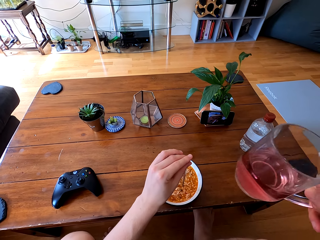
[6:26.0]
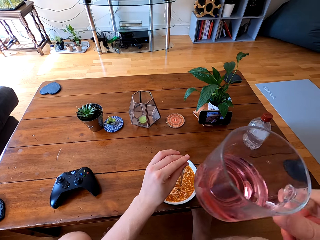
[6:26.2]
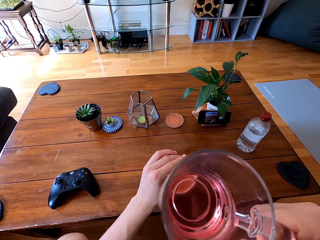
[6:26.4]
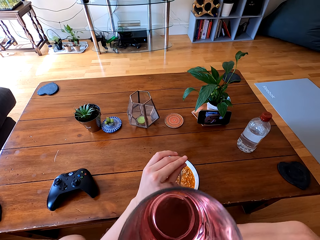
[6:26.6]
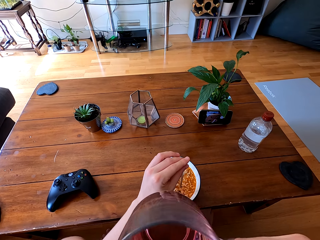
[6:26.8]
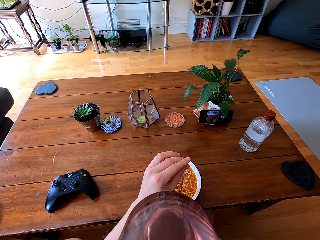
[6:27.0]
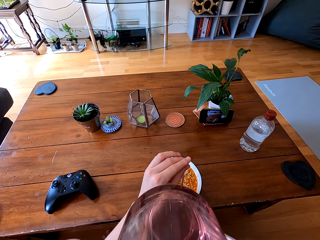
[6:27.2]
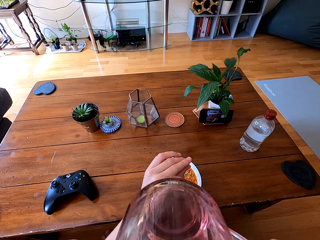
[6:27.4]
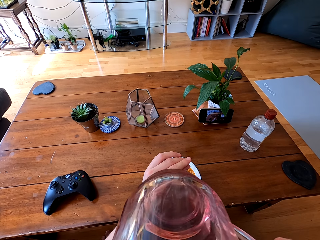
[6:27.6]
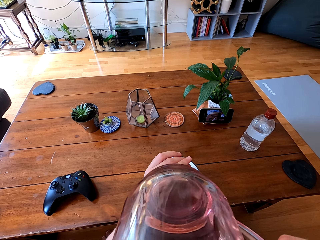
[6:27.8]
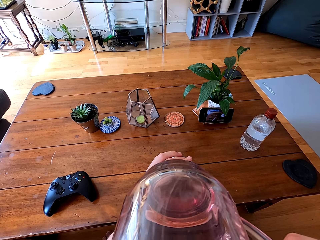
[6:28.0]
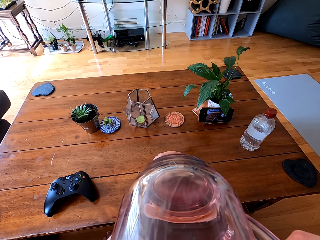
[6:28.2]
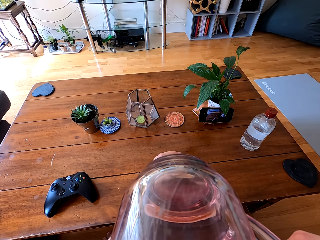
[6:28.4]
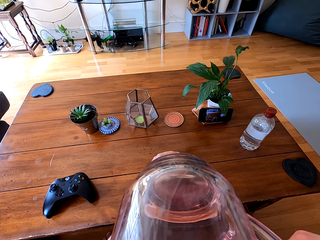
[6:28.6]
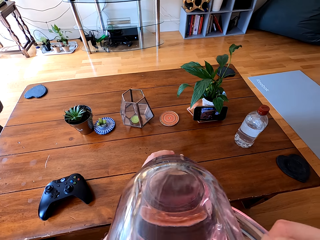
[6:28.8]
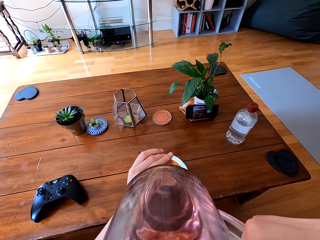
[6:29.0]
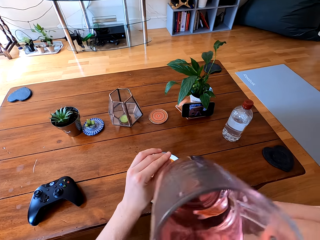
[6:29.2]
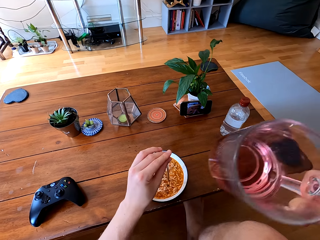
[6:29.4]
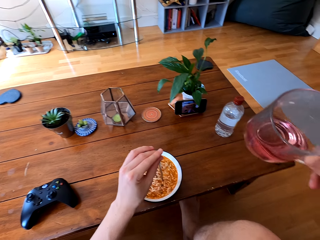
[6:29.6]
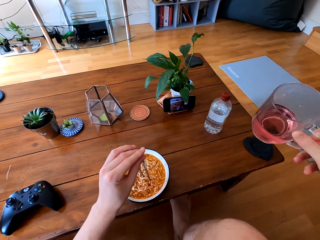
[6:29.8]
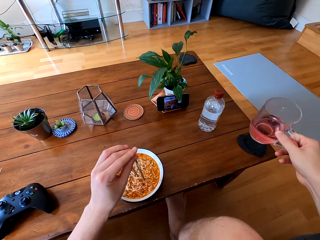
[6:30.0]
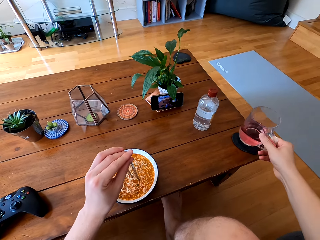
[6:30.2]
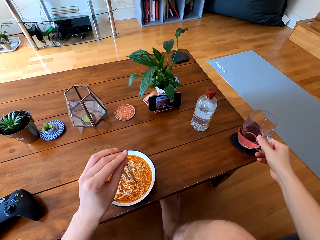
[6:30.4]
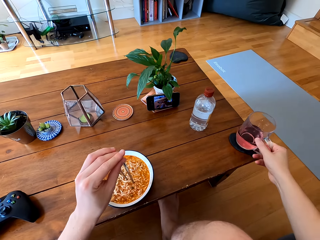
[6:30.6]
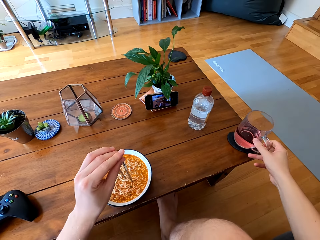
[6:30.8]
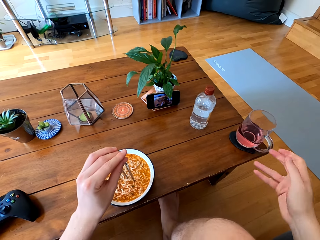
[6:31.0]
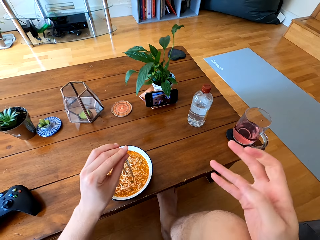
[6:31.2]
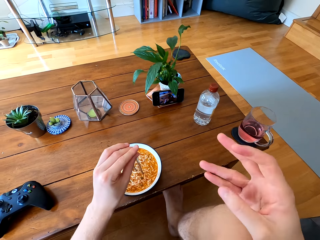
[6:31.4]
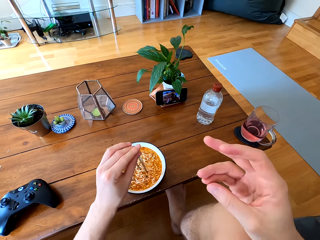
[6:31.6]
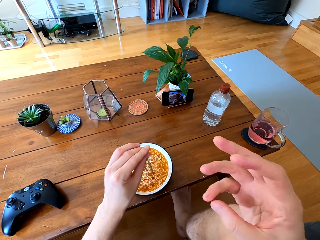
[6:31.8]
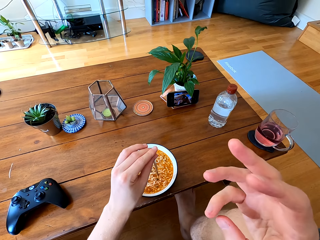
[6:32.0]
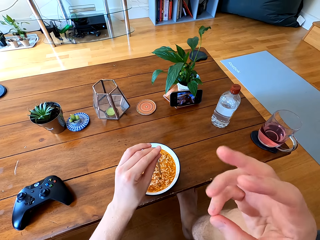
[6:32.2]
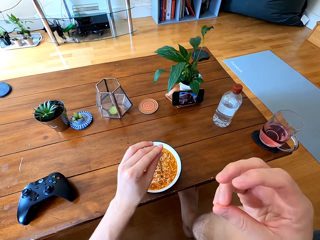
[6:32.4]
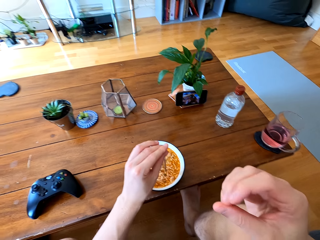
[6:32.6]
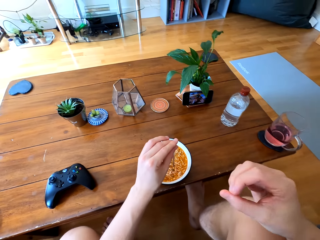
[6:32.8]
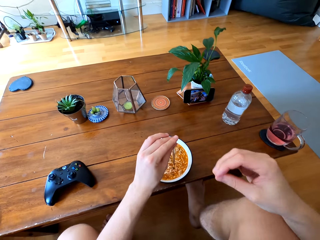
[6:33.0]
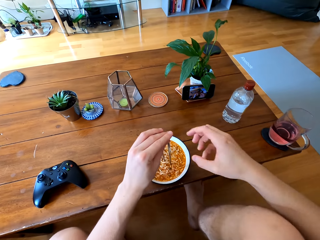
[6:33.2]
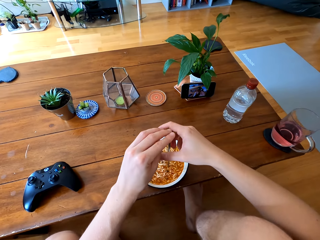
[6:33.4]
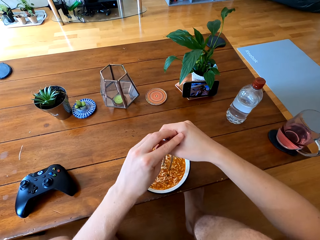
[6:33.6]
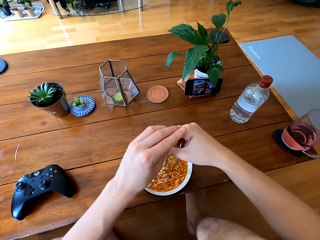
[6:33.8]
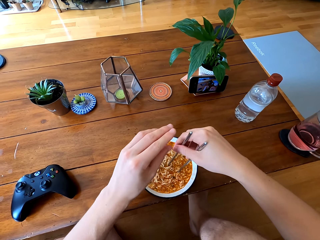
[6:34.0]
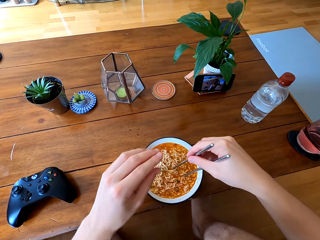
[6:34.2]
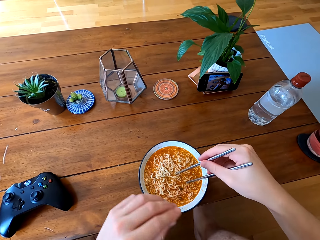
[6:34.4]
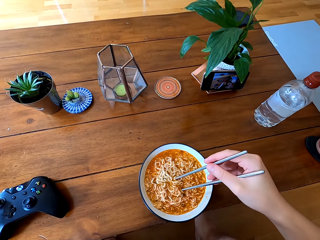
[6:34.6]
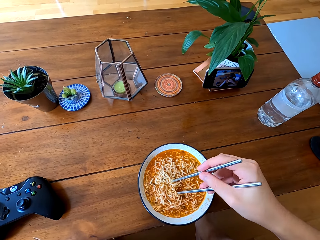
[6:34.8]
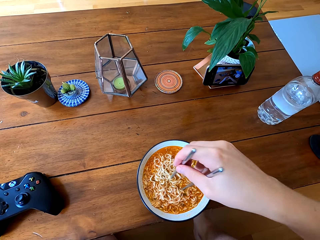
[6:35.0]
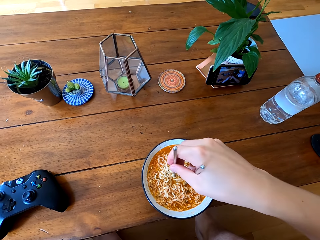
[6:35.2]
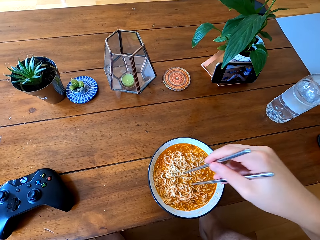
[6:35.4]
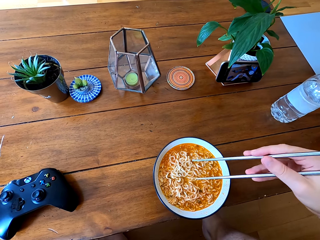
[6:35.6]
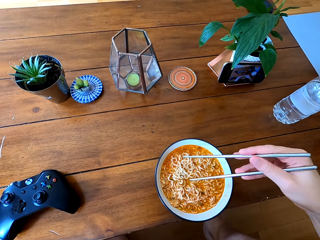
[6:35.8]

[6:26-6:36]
The camera wearer drinks the juice. They put the glass on the table.

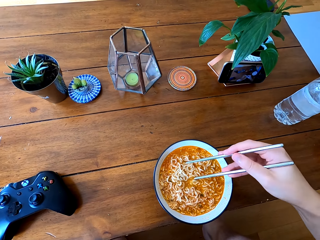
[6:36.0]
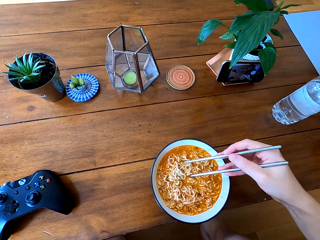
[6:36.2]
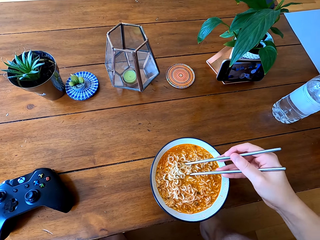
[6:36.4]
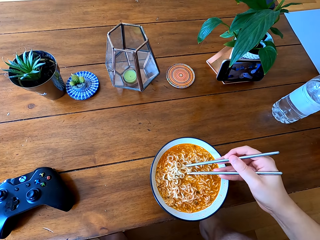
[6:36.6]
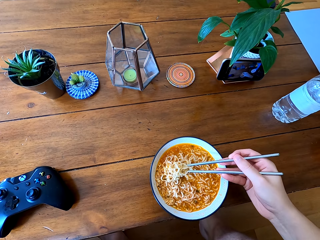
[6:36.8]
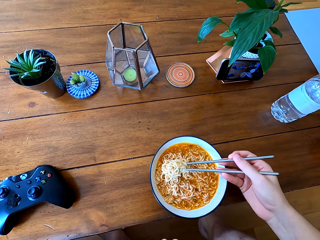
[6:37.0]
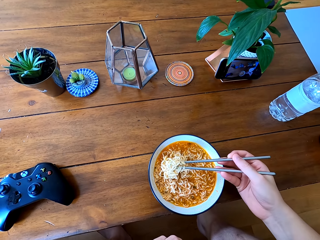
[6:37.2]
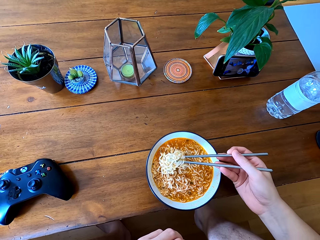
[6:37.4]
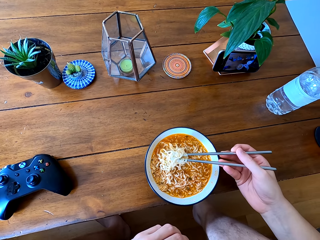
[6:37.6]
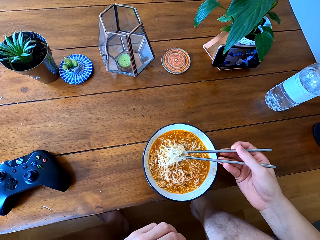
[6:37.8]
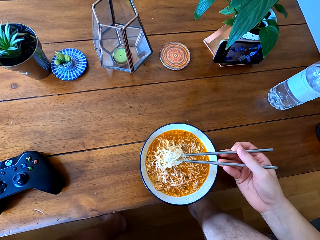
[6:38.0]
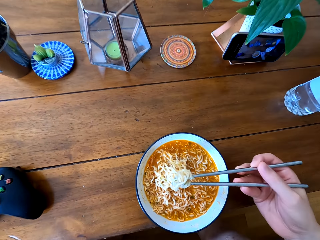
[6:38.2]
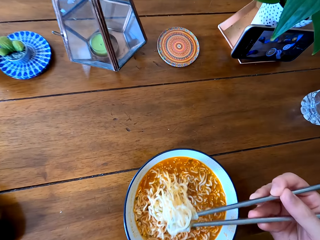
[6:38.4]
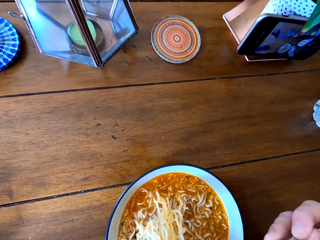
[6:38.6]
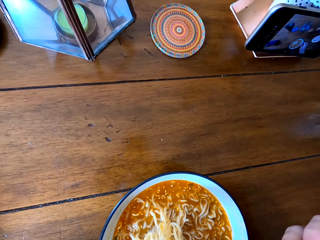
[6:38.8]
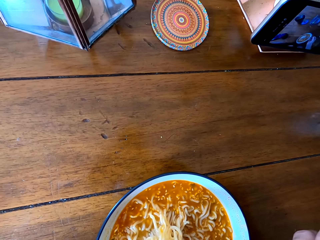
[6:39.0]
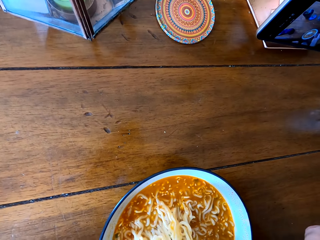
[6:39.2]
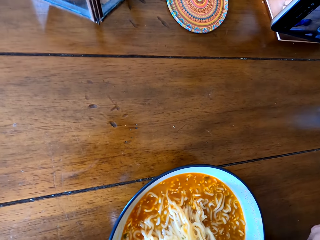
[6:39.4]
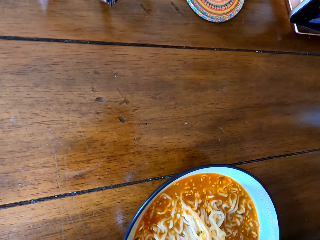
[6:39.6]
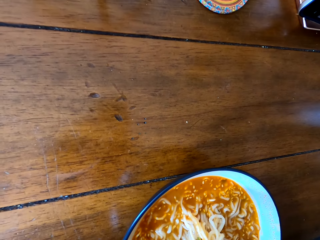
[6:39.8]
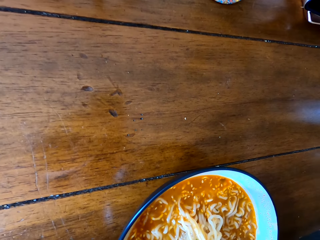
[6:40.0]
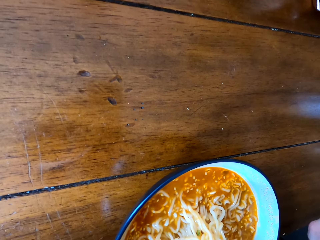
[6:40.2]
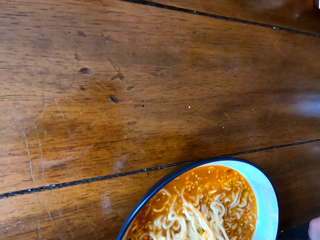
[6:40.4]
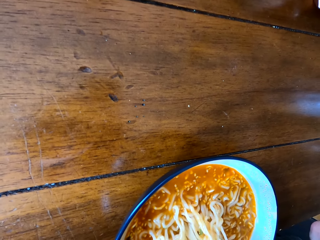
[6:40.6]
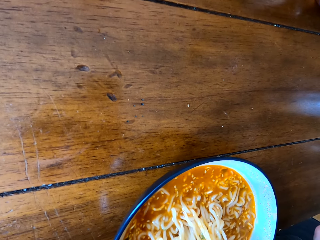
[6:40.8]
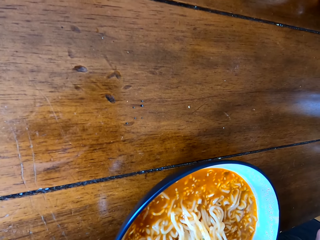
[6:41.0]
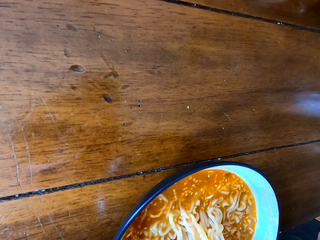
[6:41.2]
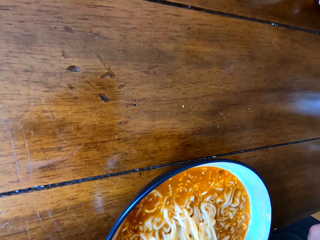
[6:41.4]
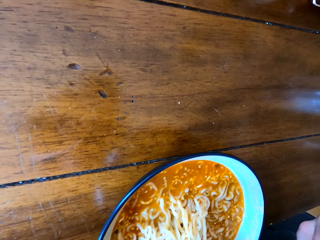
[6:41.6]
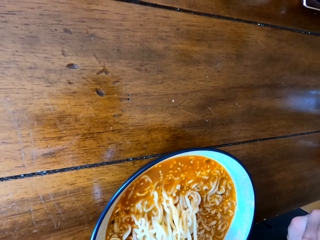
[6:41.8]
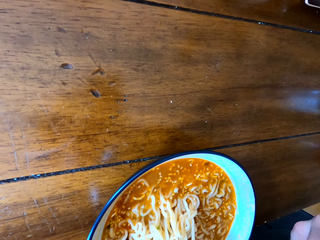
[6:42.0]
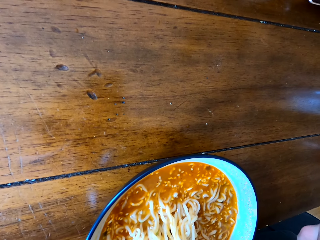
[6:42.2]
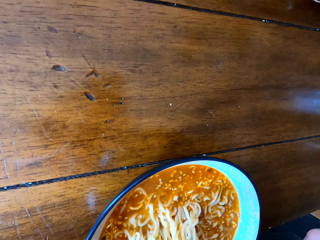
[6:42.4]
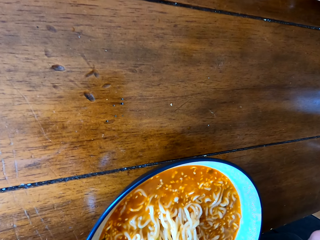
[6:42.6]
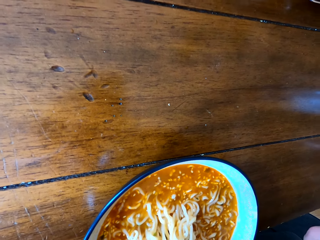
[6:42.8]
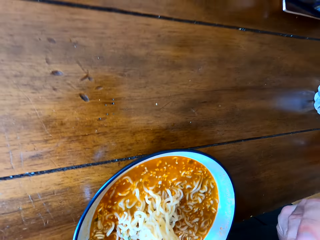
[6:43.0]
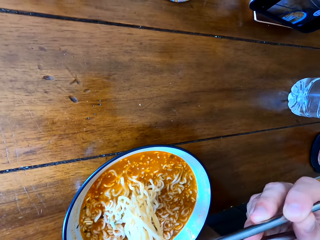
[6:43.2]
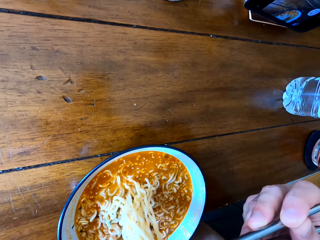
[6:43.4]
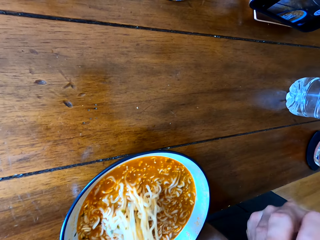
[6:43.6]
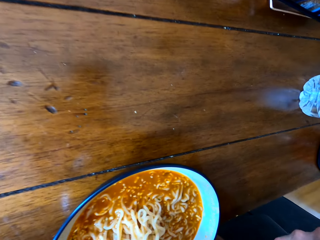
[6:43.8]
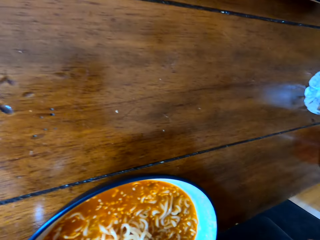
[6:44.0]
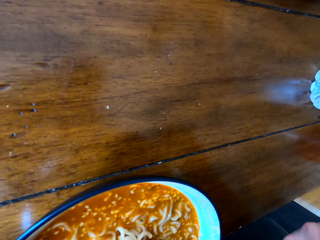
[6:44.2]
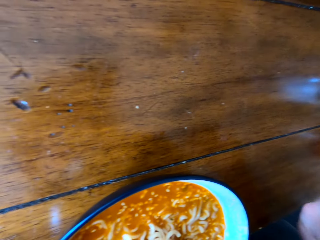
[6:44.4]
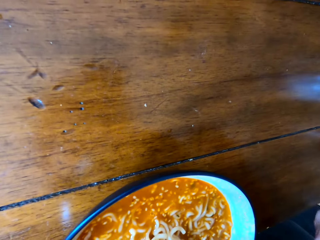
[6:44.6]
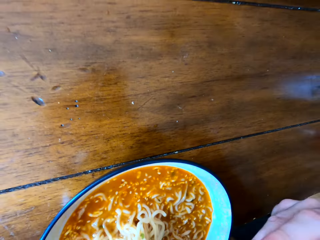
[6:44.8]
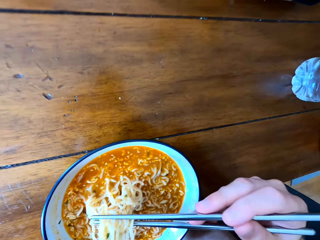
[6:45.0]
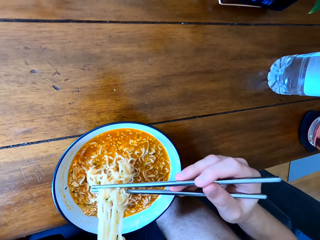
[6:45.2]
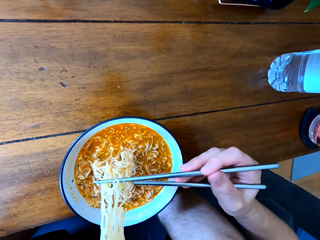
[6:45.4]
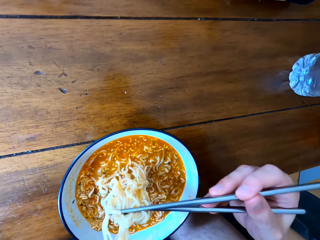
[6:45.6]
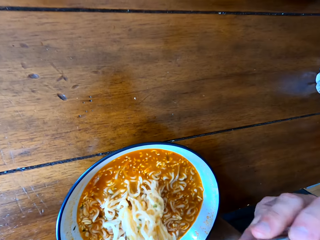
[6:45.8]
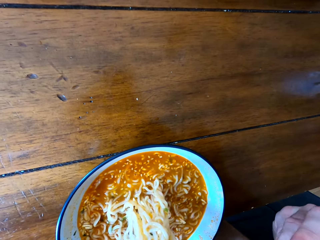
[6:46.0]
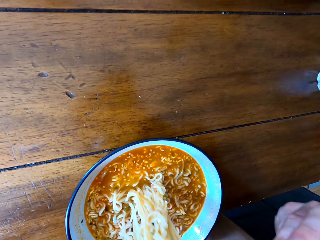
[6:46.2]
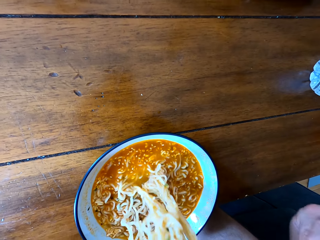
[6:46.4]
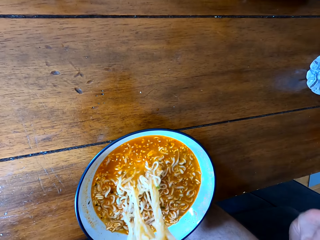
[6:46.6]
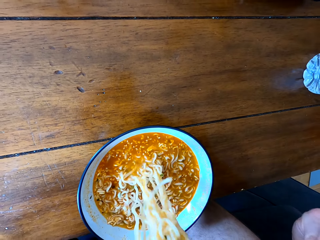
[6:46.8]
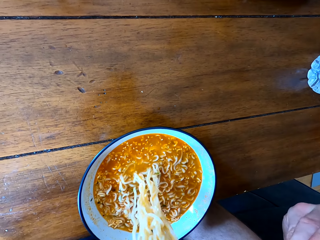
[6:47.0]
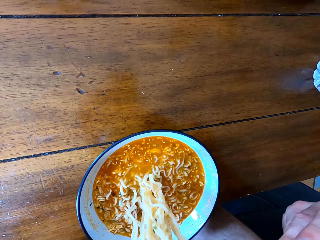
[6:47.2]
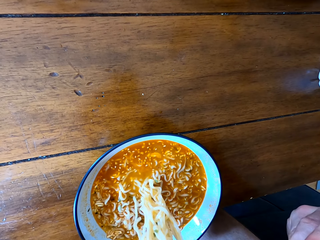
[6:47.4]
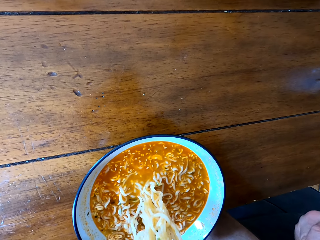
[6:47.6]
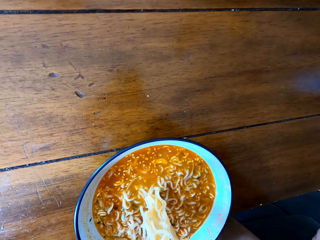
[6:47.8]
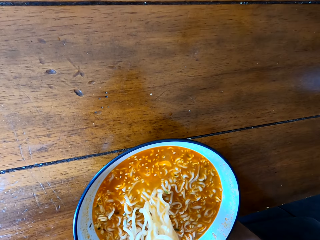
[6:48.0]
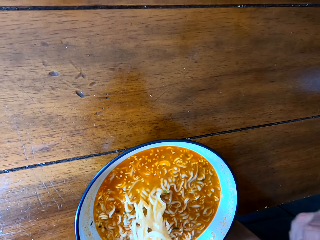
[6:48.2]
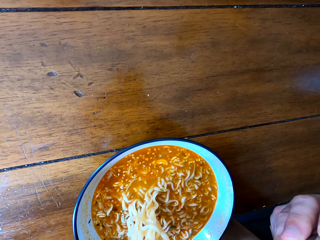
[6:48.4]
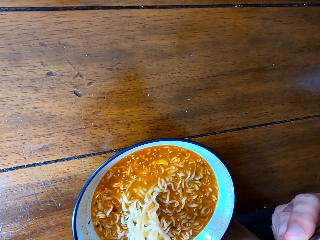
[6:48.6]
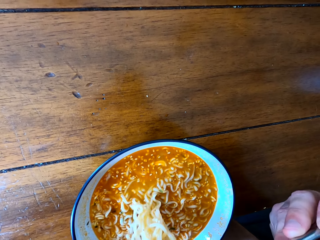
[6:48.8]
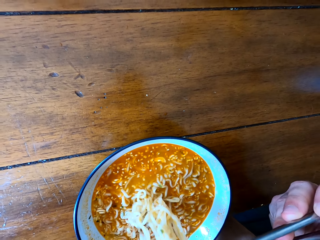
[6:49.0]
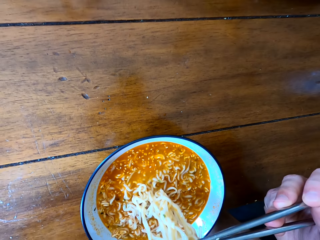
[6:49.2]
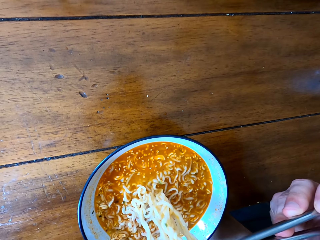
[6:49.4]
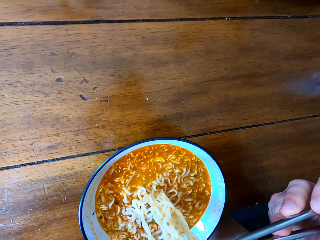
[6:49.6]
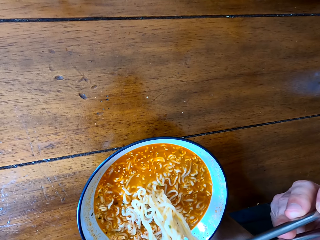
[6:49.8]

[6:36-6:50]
The camera wearer scoops noodles with chopsticks. They cool the noodles, blow the noodles and eat the noodles.
